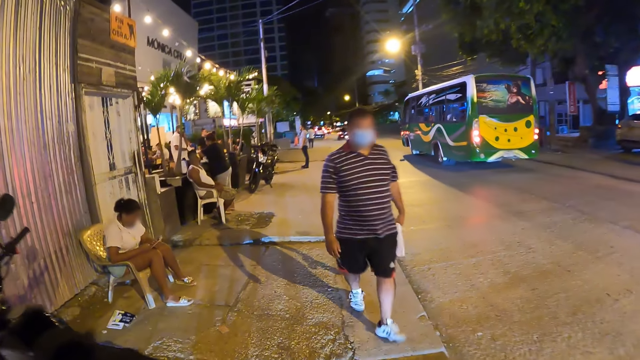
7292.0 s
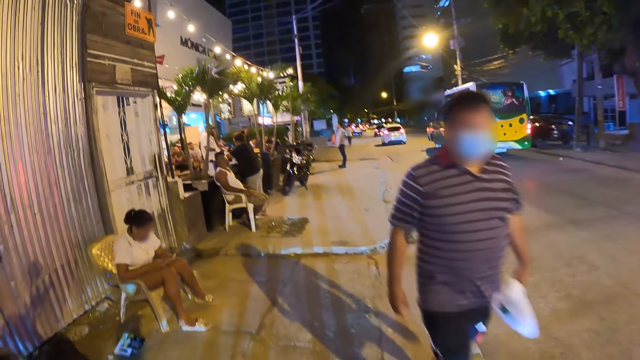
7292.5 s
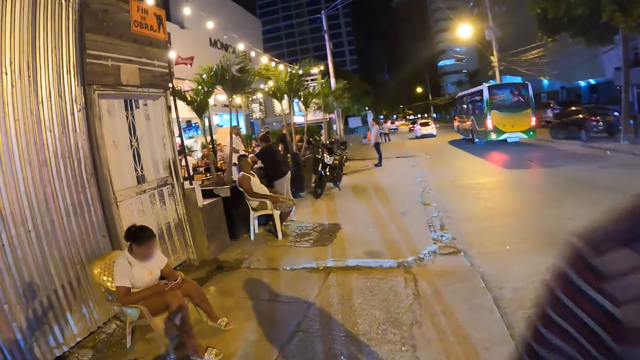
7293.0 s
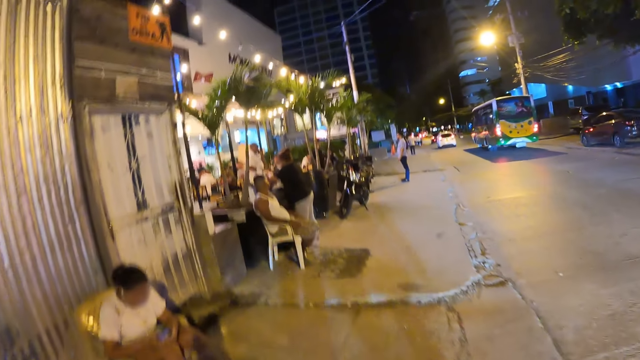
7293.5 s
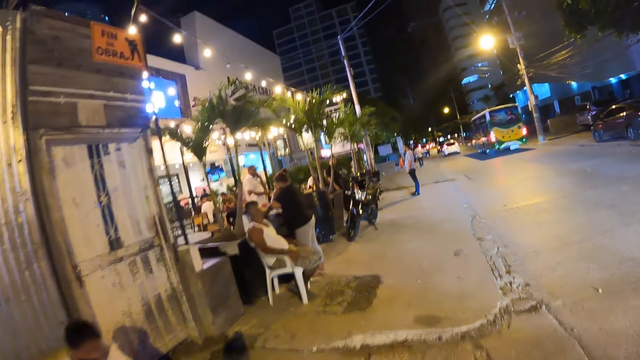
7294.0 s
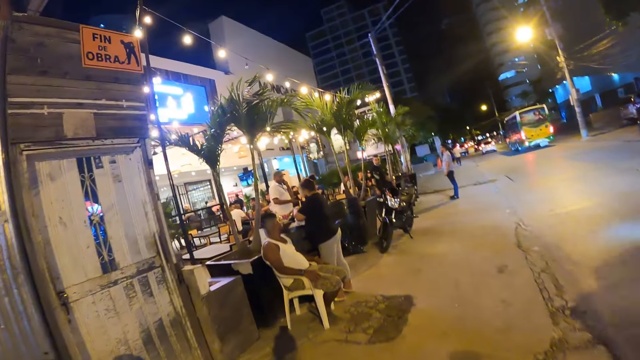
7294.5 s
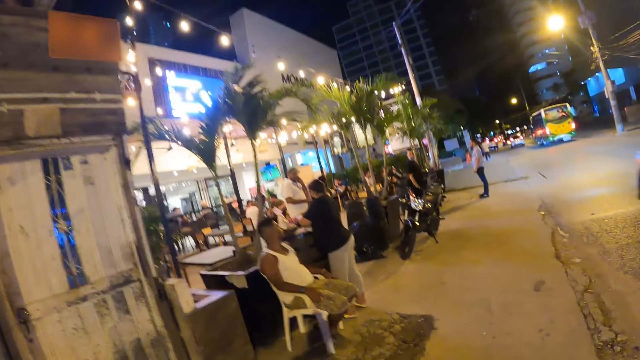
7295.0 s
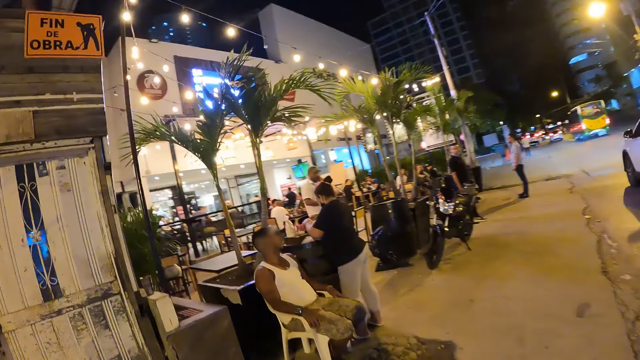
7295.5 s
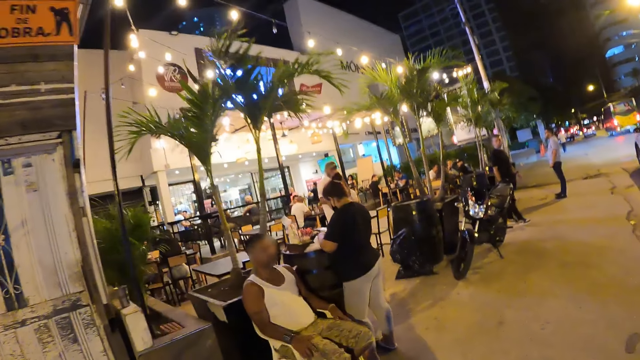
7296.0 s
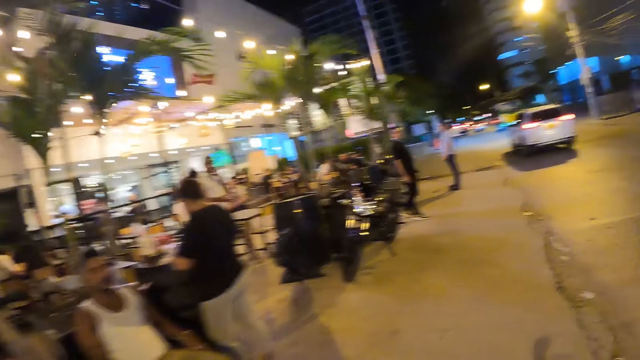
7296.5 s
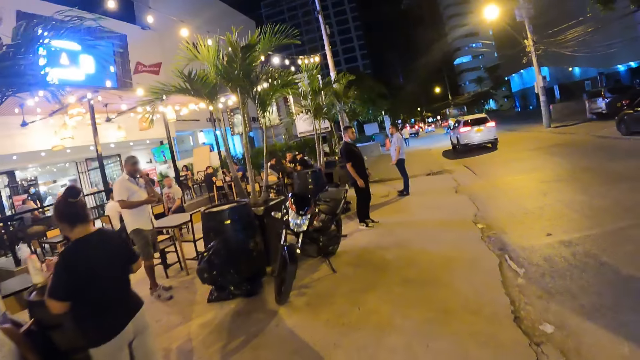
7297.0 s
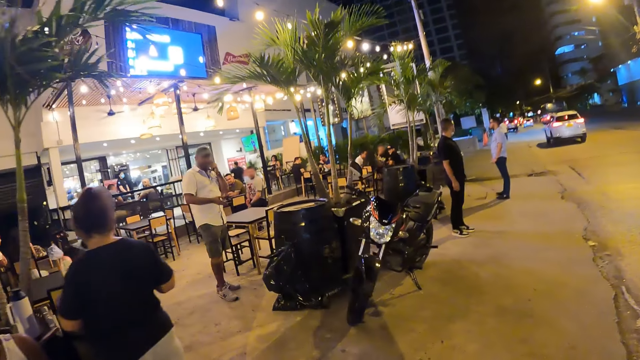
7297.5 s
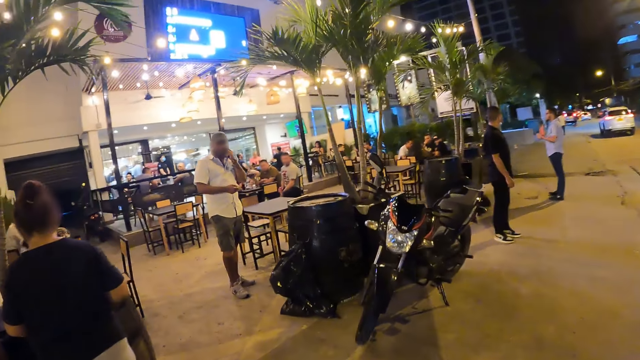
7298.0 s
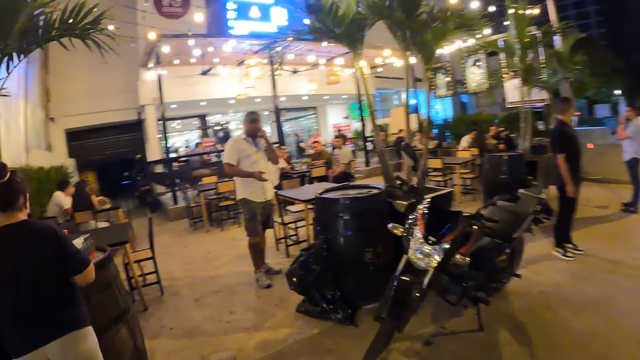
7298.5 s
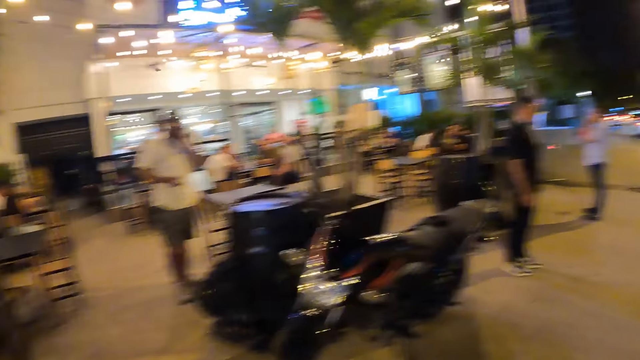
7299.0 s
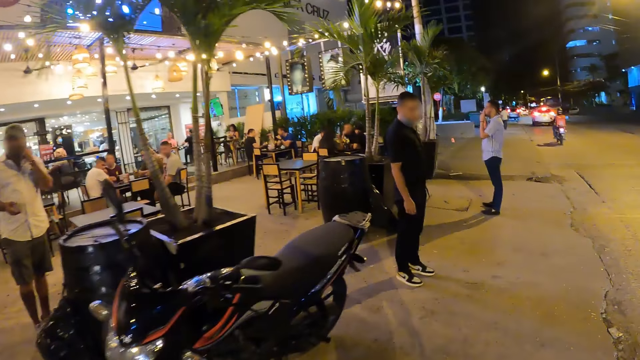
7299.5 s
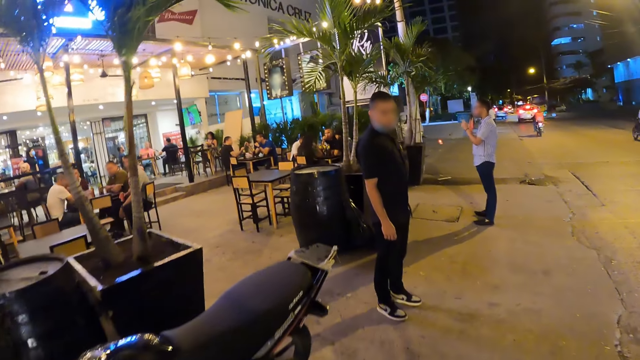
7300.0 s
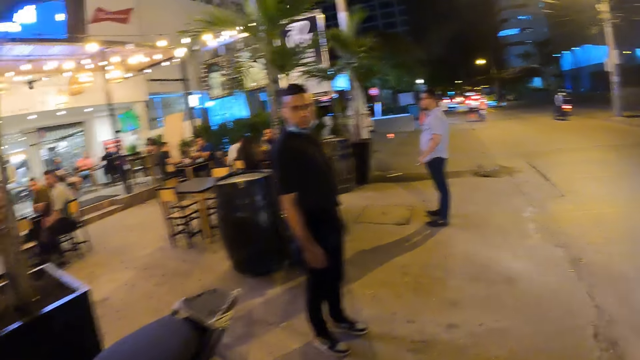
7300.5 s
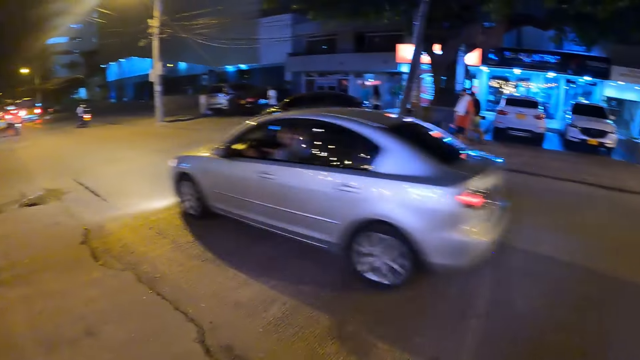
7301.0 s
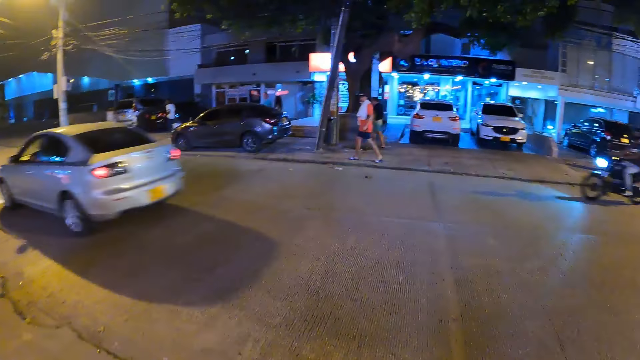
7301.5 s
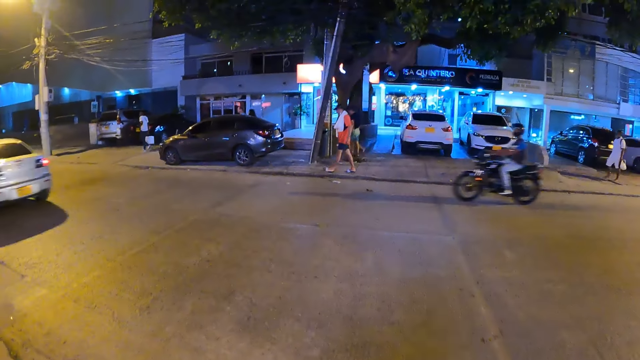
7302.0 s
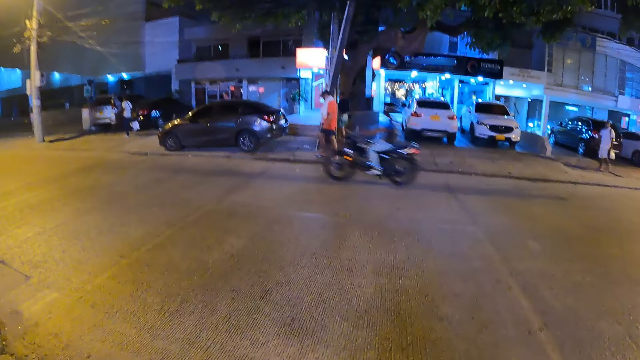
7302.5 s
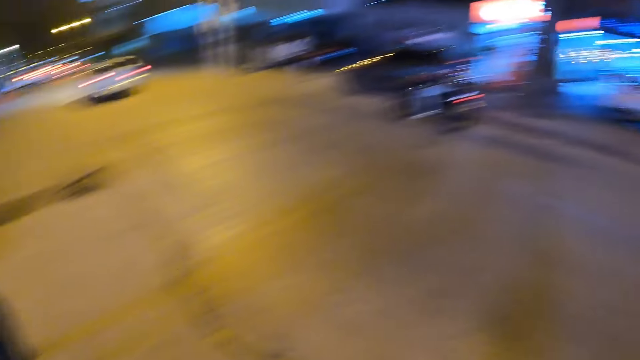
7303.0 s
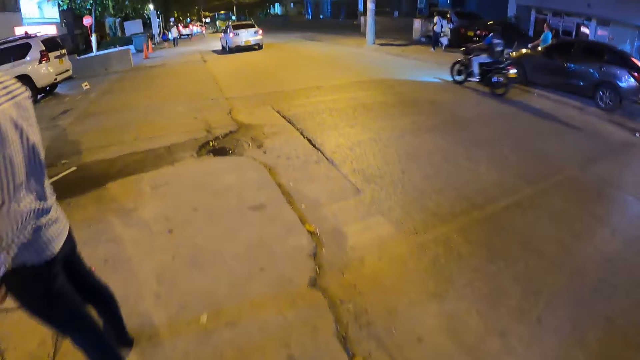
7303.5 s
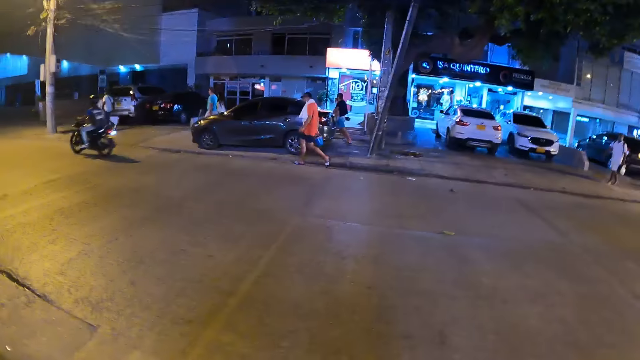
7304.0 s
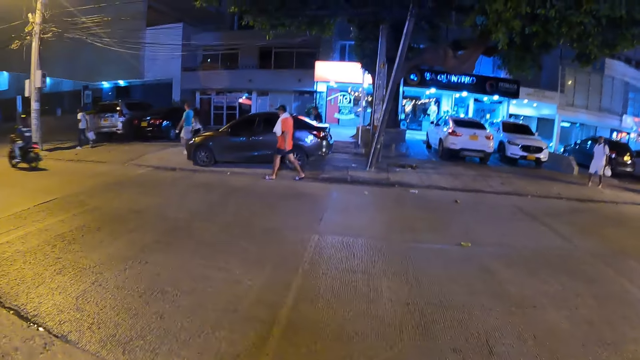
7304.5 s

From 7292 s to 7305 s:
The camera wearer walks along the road. A man walks past the camera wearer. A silver car drives by the camera wearer. A motorcycle rides by the camera wearer.

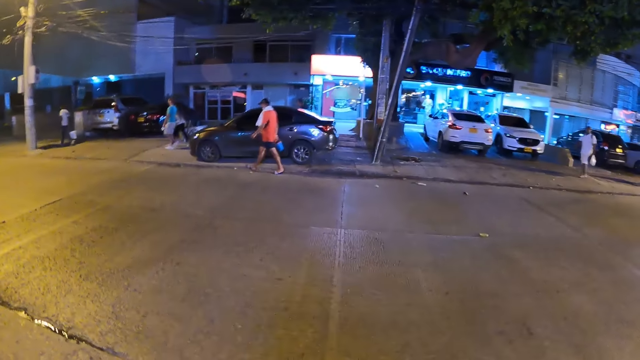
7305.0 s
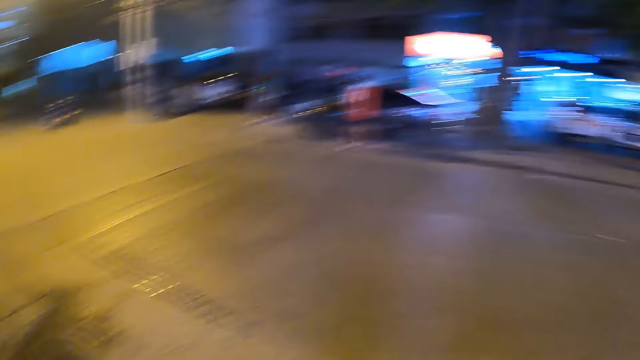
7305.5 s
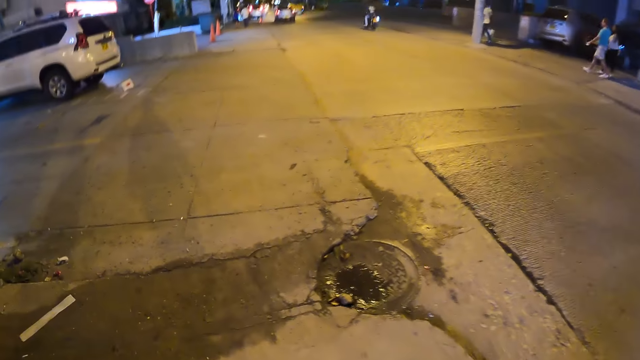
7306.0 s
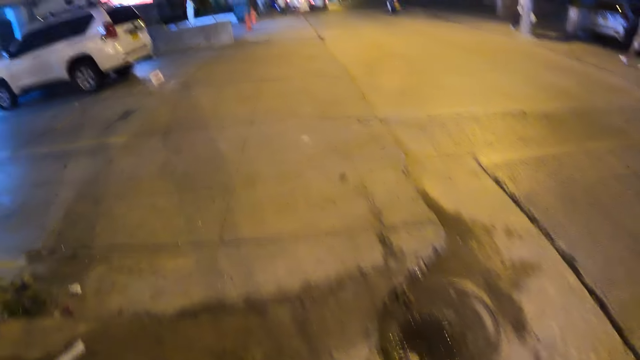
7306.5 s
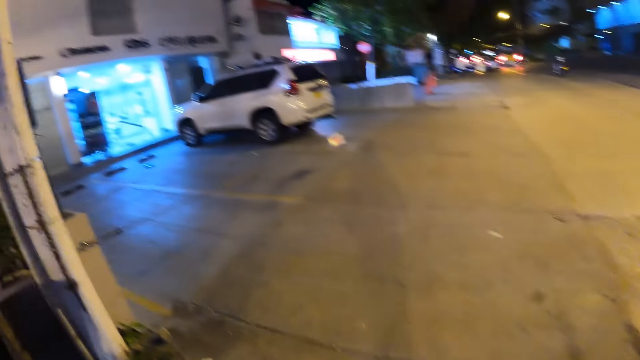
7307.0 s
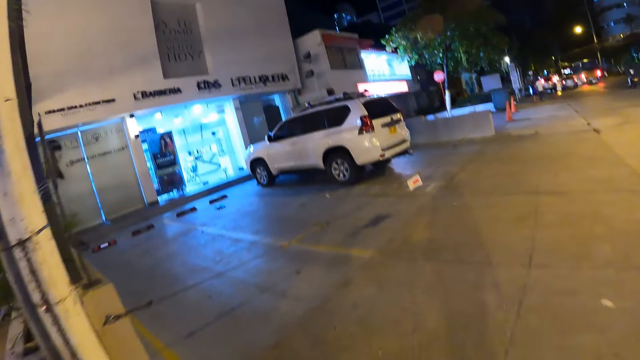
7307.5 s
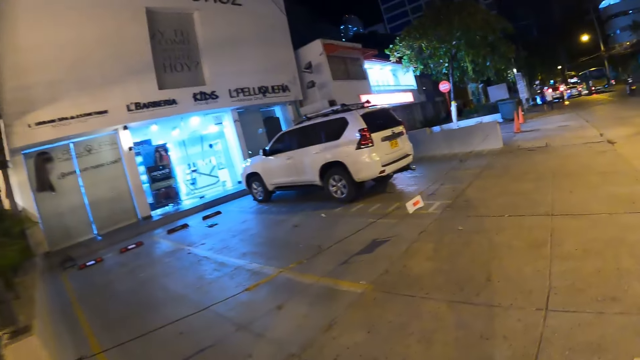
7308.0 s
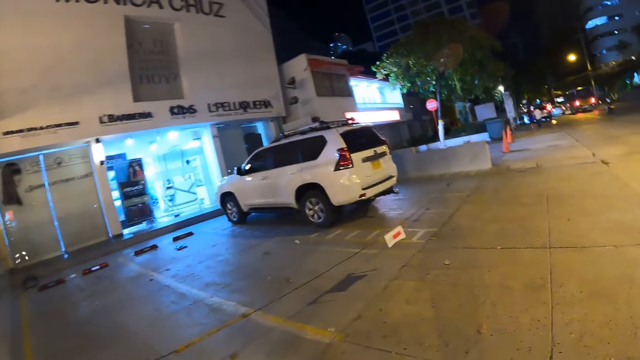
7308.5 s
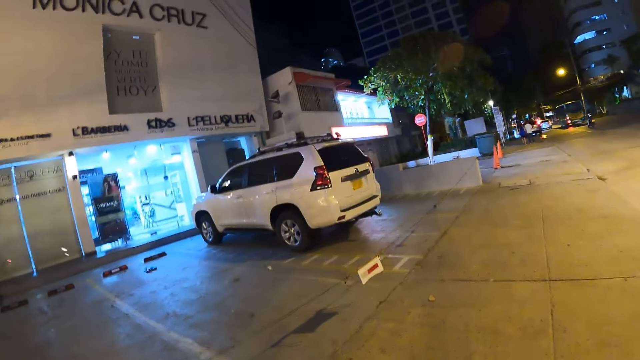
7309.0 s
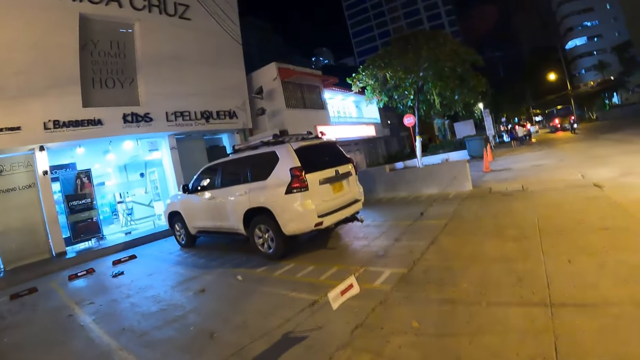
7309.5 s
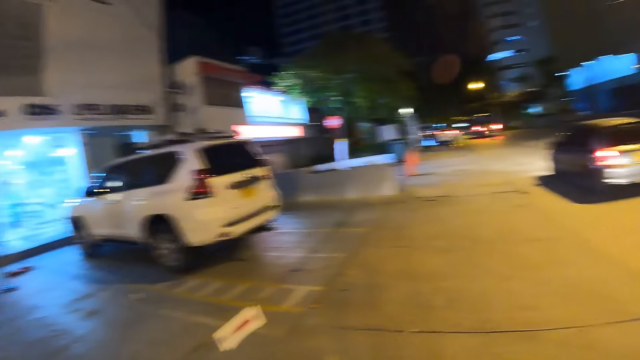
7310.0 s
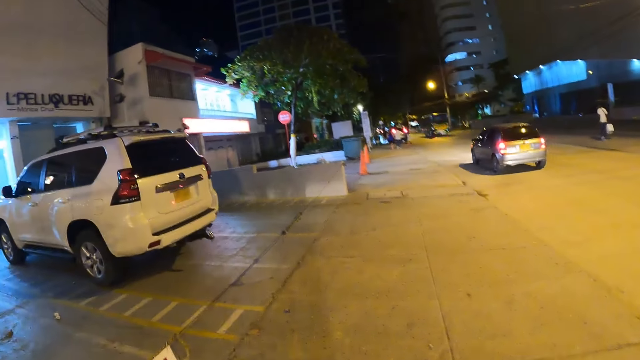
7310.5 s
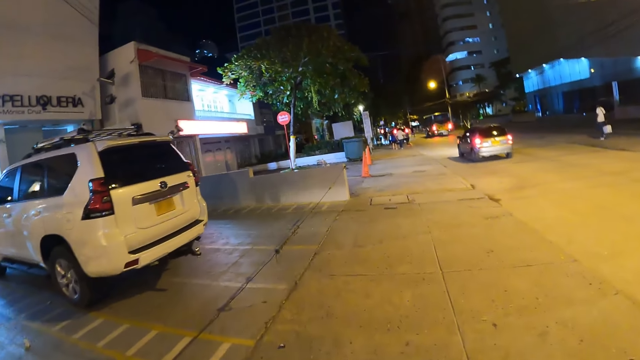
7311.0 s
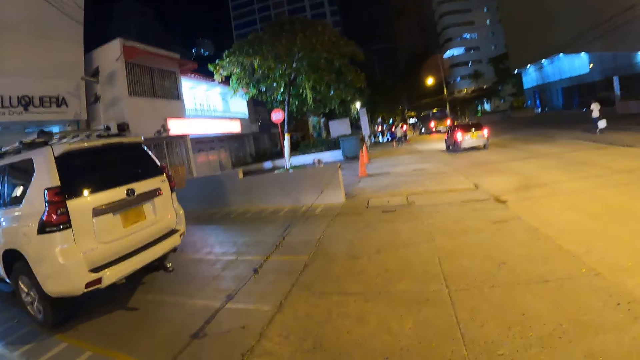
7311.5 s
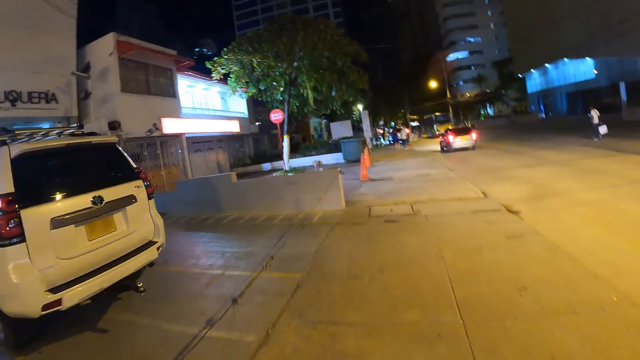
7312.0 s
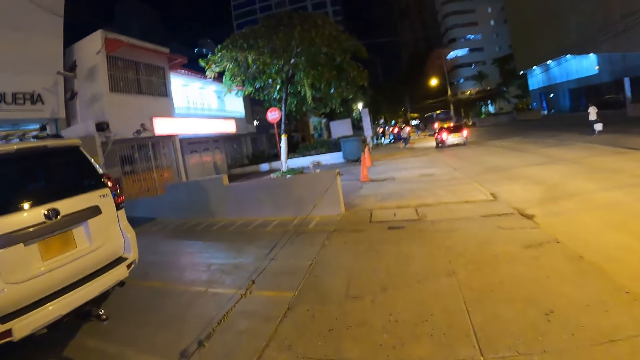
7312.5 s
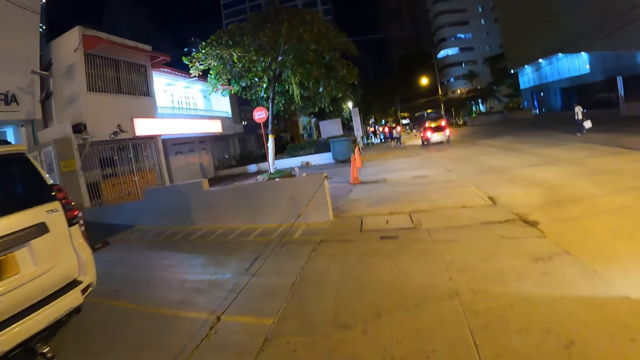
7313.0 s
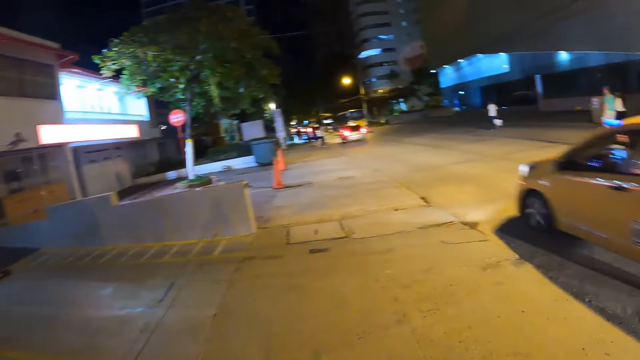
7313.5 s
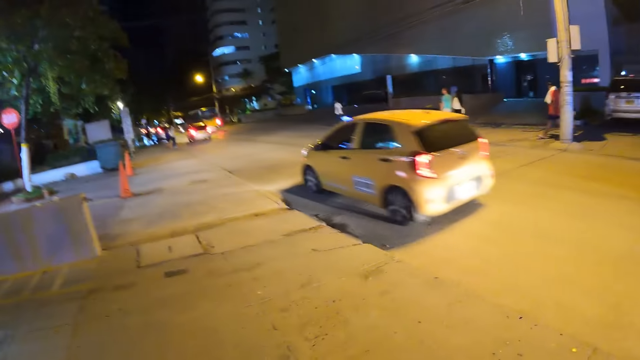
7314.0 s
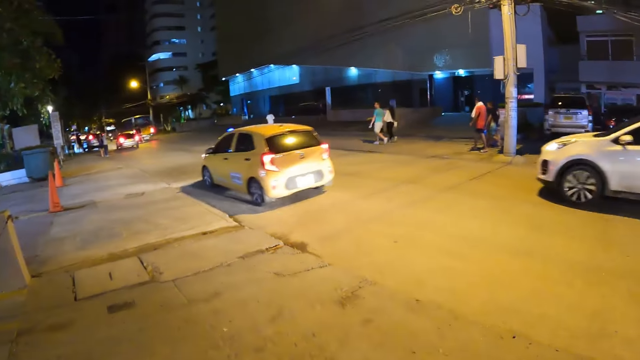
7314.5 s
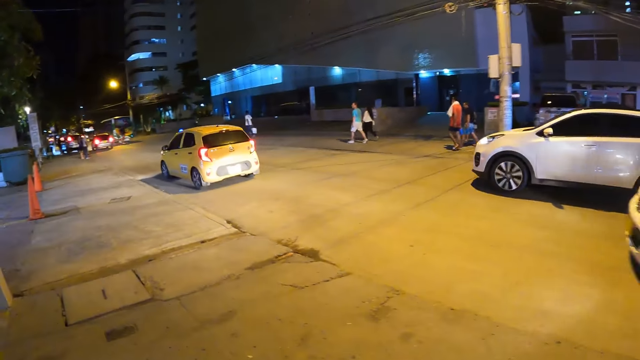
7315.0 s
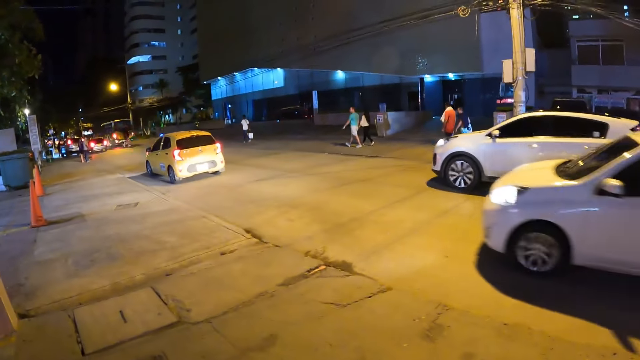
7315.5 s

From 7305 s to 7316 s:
The camera wearer looks around. A yellow car drives past the camera wearer.
